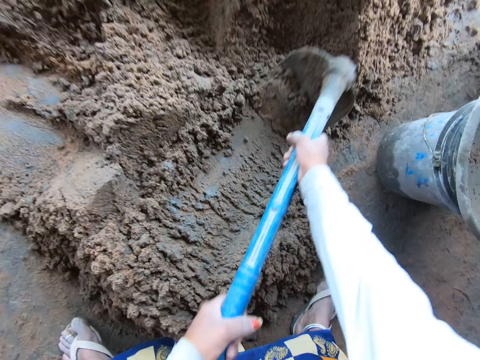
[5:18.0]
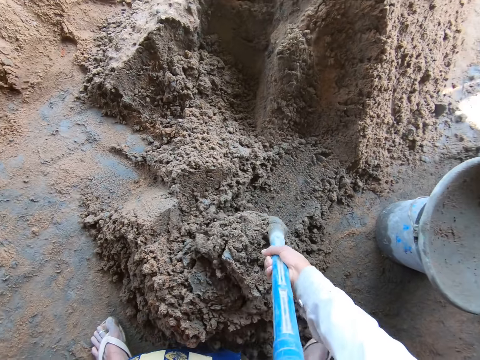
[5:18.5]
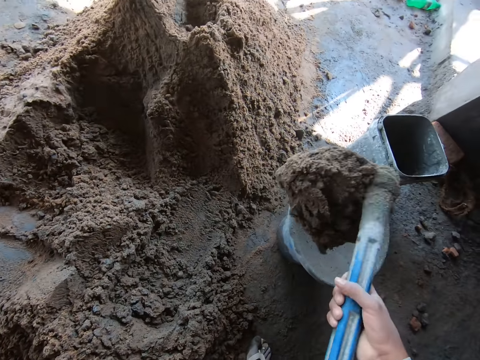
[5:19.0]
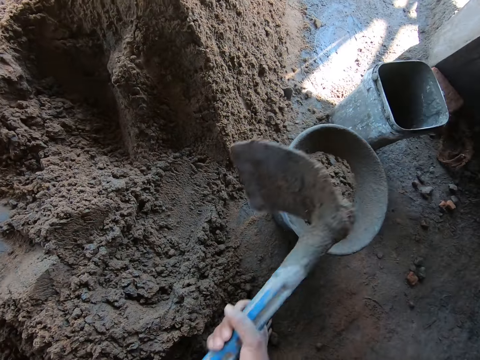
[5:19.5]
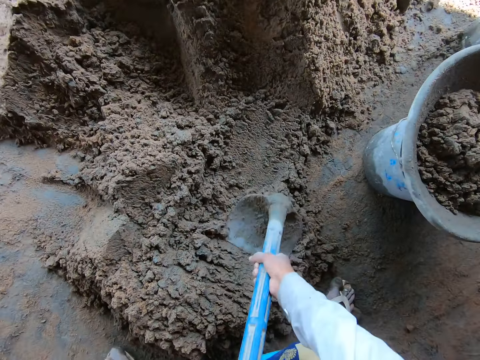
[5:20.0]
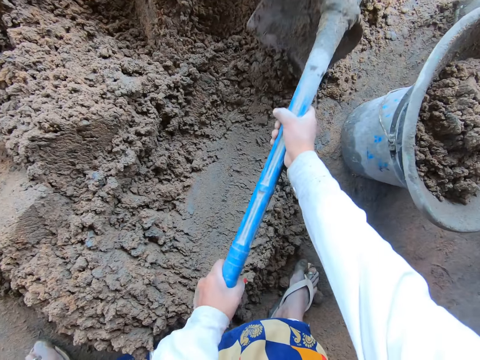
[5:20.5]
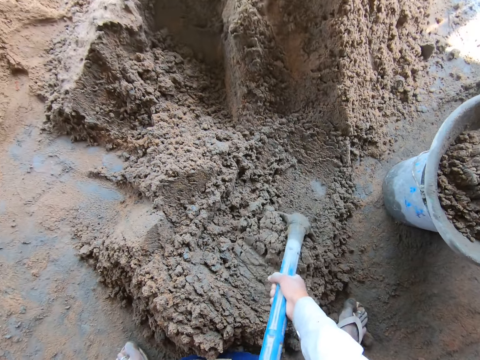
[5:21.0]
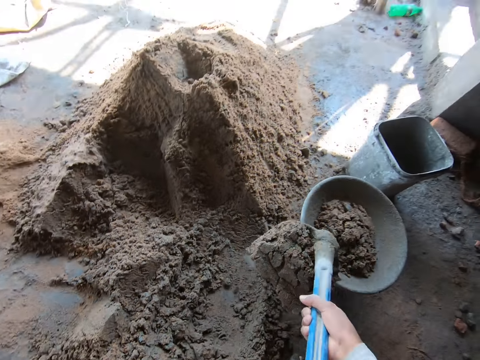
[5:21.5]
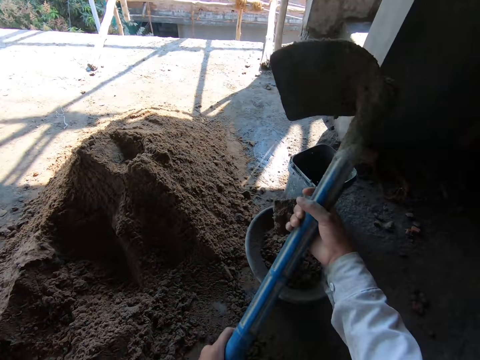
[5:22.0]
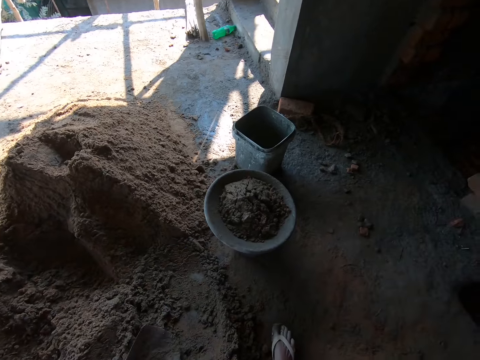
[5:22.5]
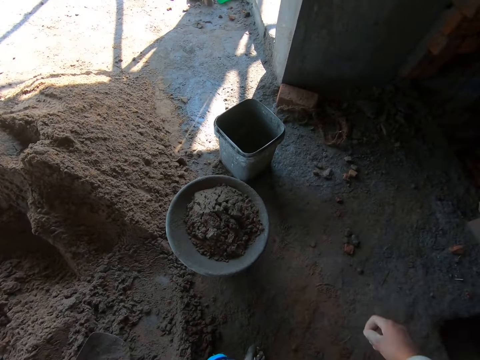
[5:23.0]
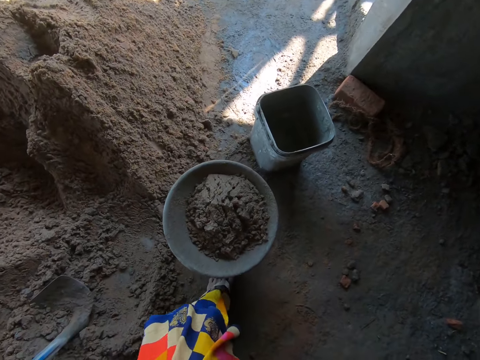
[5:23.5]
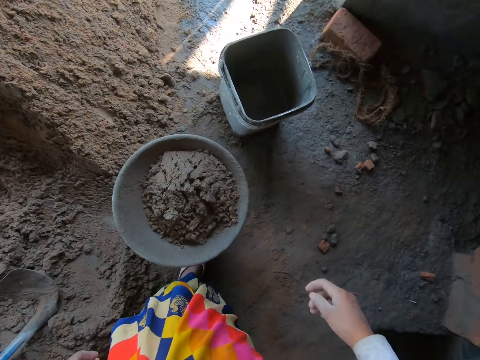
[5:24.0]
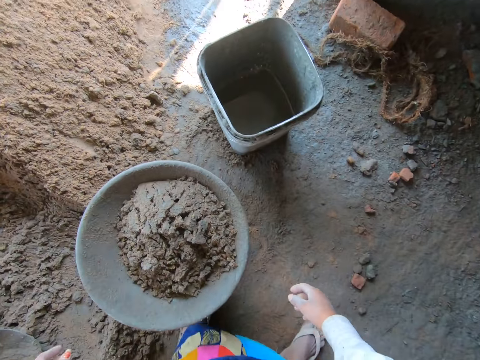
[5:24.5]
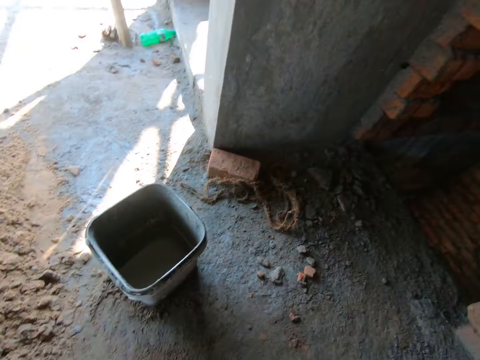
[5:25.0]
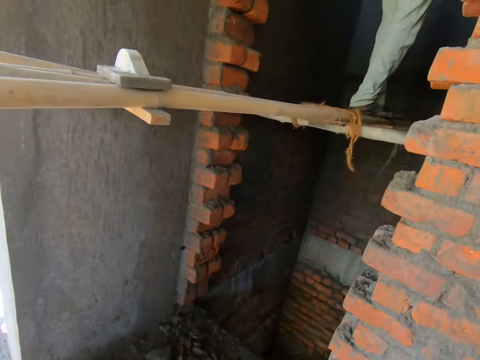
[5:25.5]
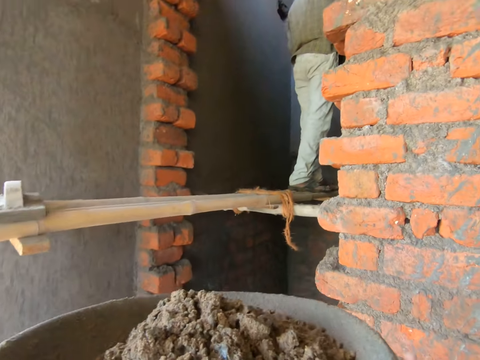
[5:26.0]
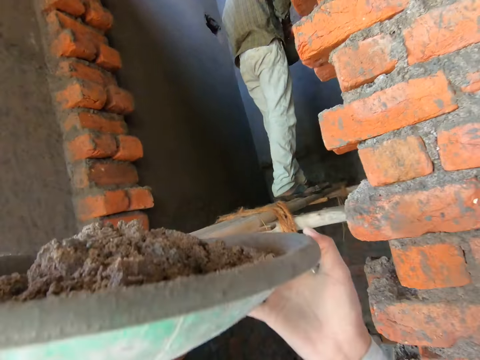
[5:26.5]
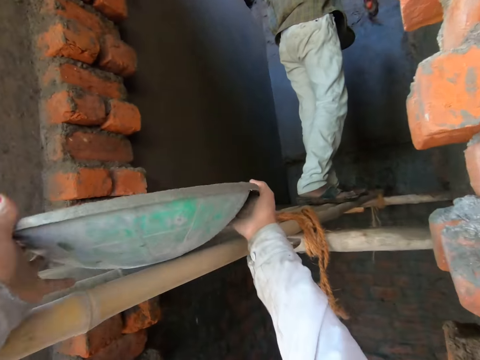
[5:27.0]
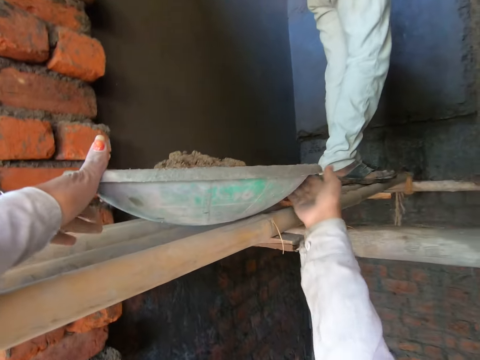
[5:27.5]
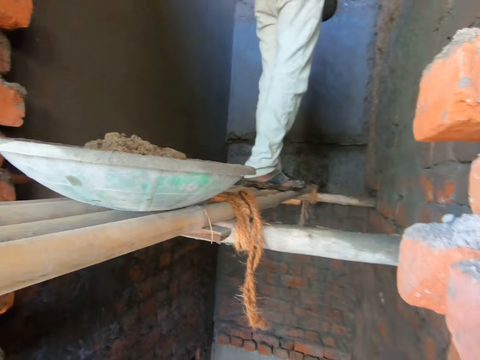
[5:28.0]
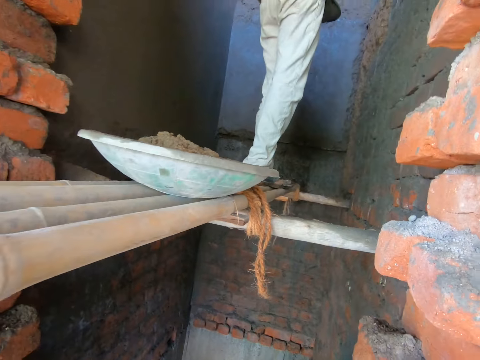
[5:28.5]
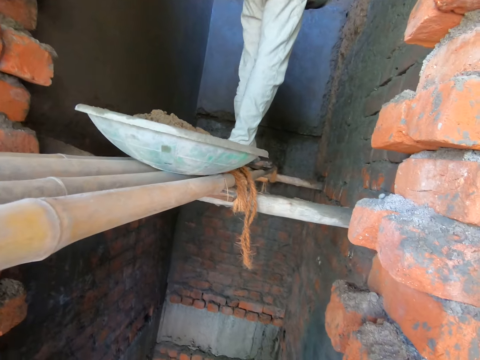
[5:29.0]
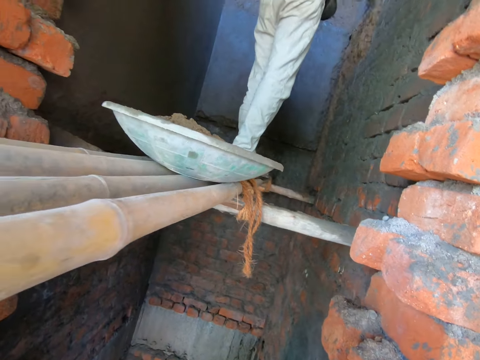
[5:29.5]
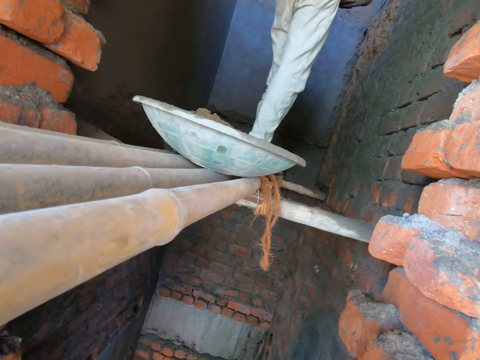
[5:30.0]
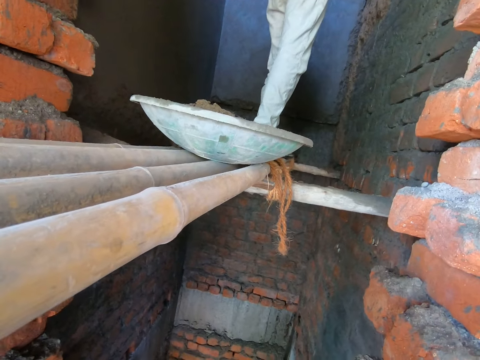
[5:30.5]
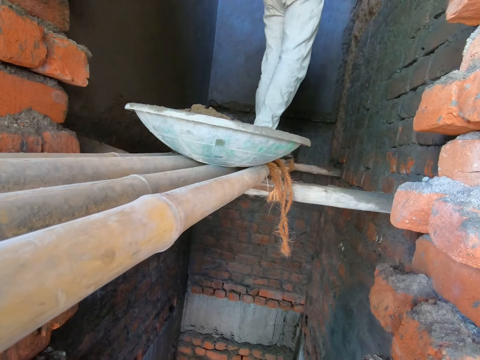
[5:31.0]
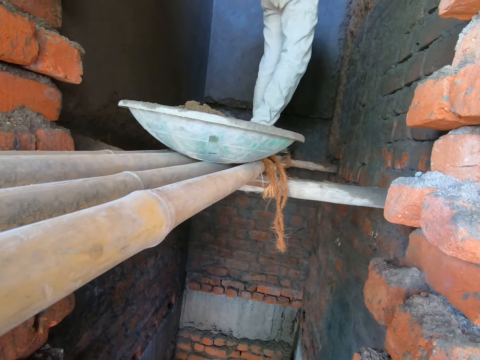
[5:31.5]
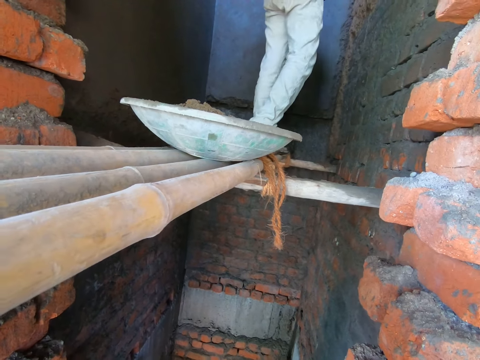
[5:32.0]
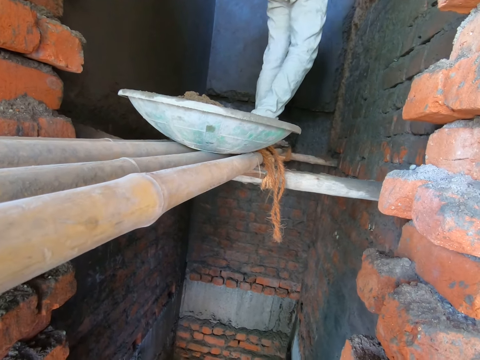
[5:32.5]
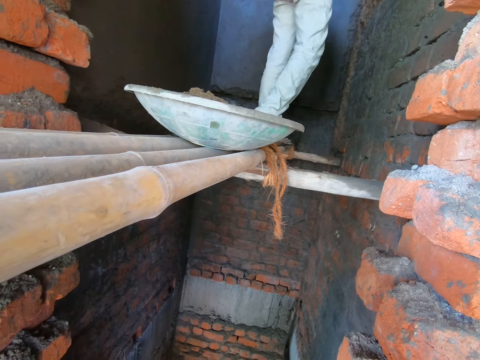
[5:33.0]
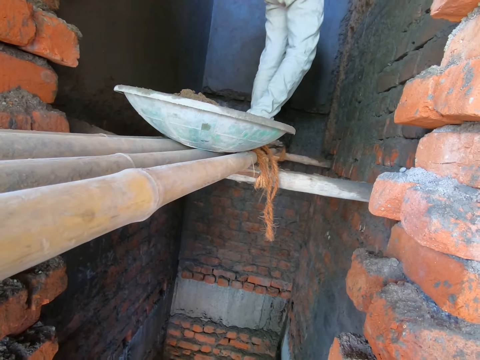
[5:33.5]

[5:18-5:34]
The camera wearer packs mortar from the floor with the hoe in both hands. She moves the hoe on the mortar. She pours mortar from the hoe into the bowl on the bucket with both hands. She smoothens the mortar on the floor with the hoe in her right hand. She packs mortar from the floor with the hoe in both hands. She pours mortar from the hoe into the bowl on the bucket with both hands. She drops the hoe. She holds the bowl on the bucket on the floor with both hands and lifts the bowl from the bucket on the floor with both hands. She adjusts the bowl with both hands. The man renders mortar onto the wall with the trowel in his right hand. The camera wearer places the bowl on the bamboo scaffolding with both hands. She interacts with the man.

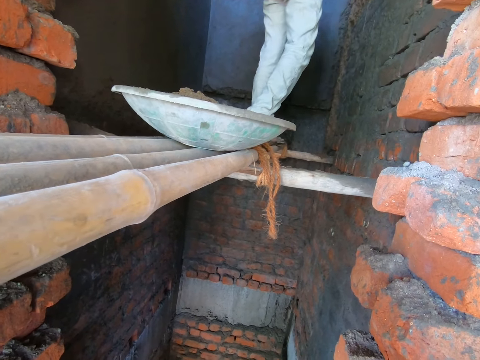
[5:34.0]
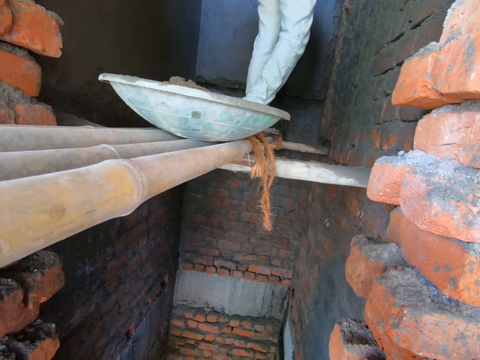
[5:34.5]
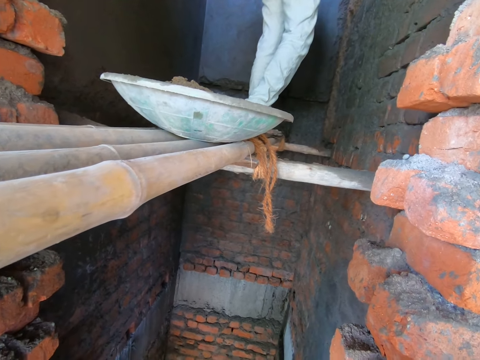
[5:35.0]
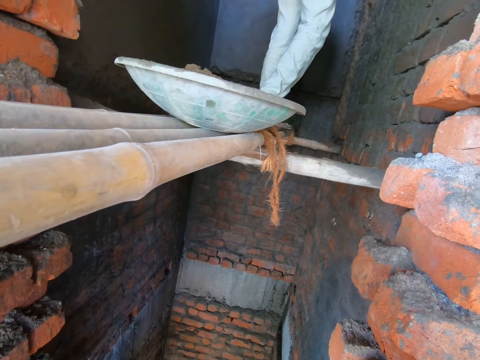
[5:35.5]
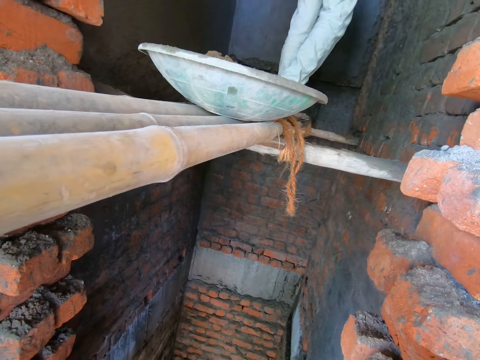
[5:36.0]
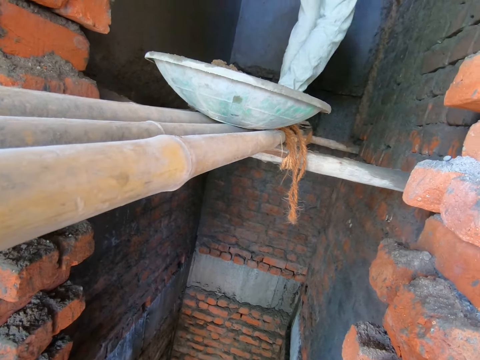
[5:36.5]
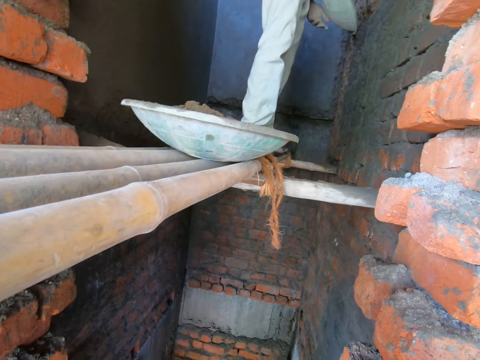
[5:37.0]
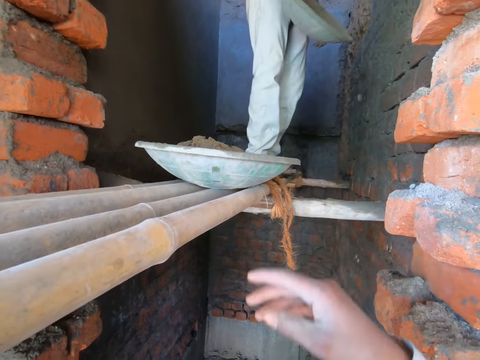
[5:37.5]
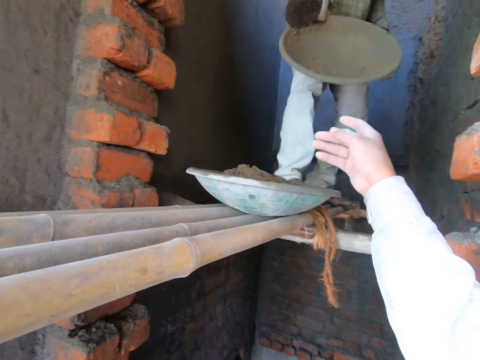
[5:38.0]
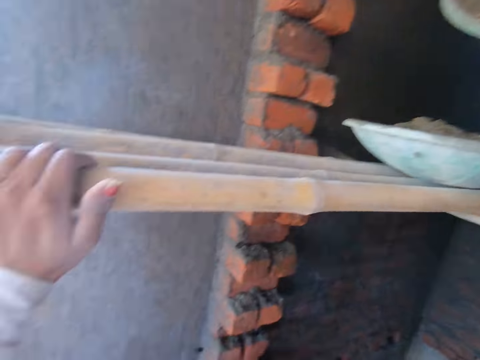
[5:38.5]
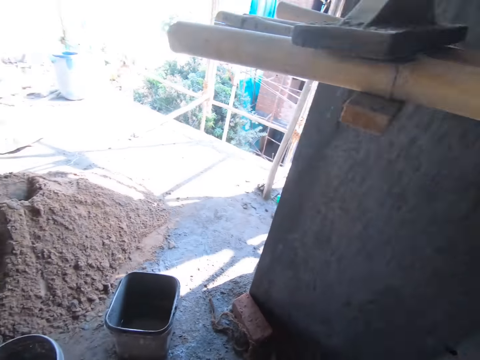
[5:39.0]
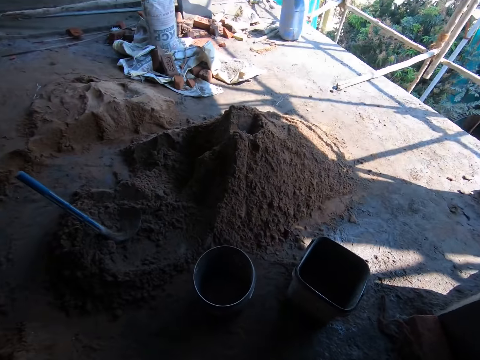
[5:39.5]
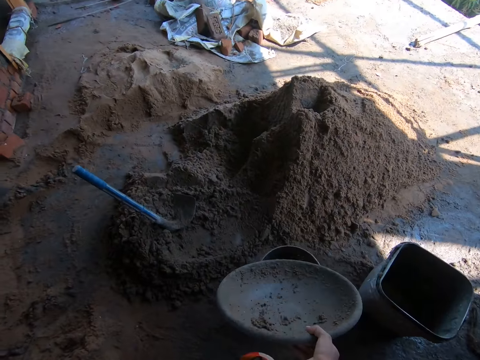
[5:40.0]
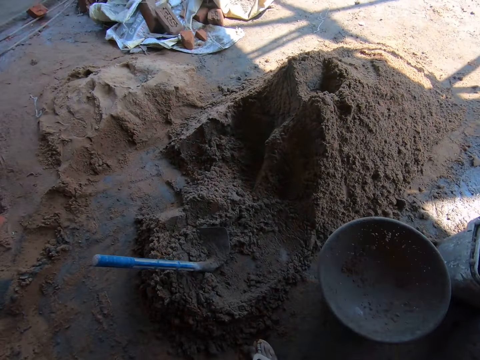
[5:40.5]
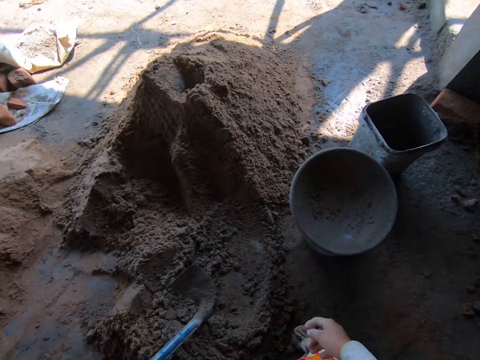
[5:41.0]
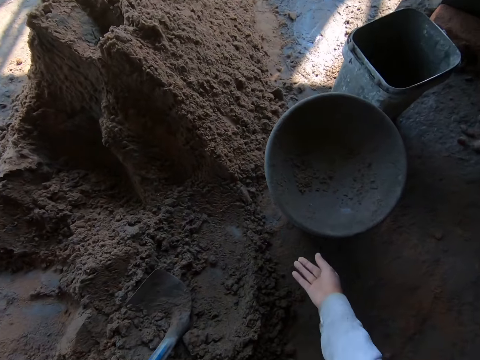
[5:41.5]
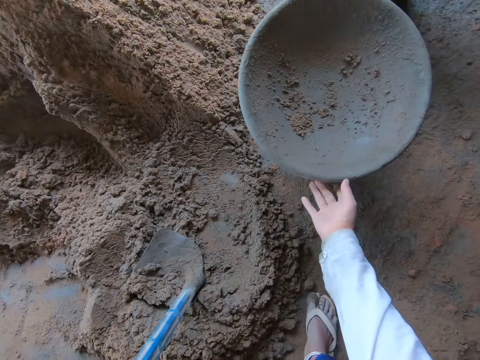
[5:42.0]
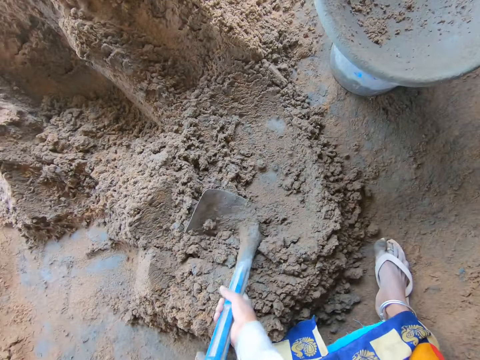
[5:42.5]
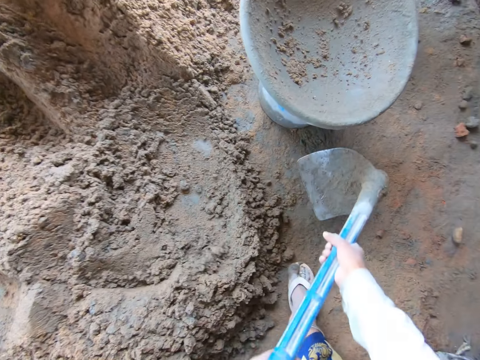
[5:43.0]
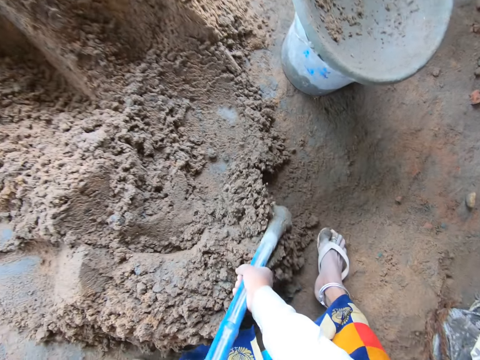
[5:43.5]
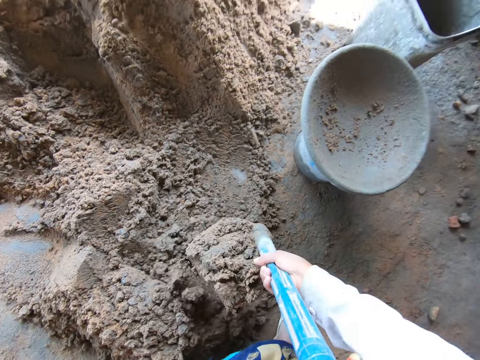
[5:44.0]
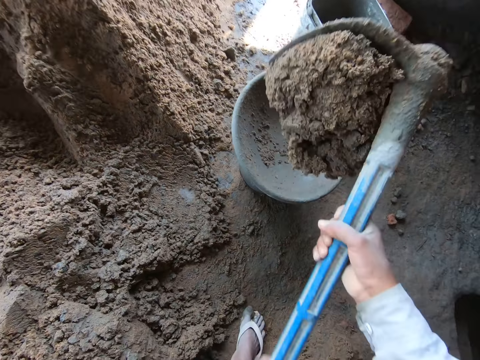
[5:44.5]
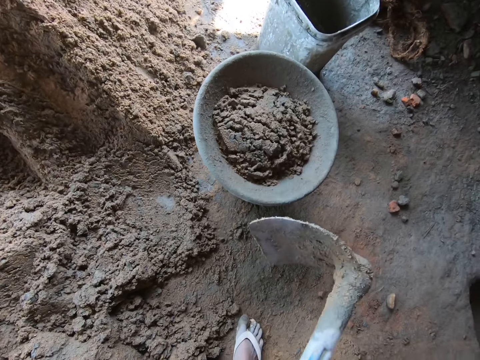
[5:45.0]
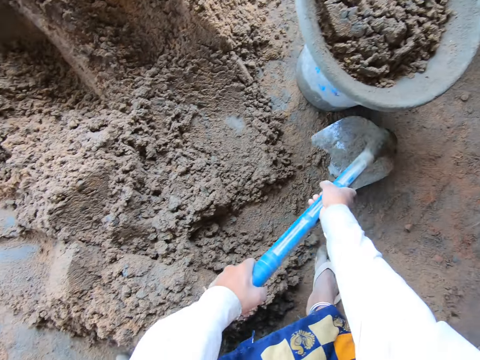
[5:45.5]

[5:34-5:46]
The man holds the bowl with his right hand. The camera wearer collects the bowl from the man with her right hand. She moves the hand from the timber. She drops the bowl on the bucket on the floor with her right hand. She adjusts the bowl on the bucket on the floor with her right hand. She holds the hoe on the floor with both hands and lifts the hoe from the floor with both hands. She packs mortar from the floor with the hoe in both hands. She pours mortar from the hoe into the bowl on the bucket with both hands. She packs mortar from the floor with the hoe in both hands.
